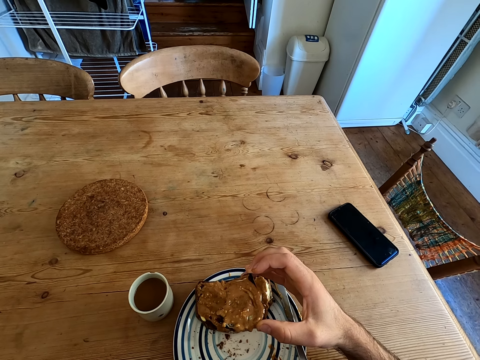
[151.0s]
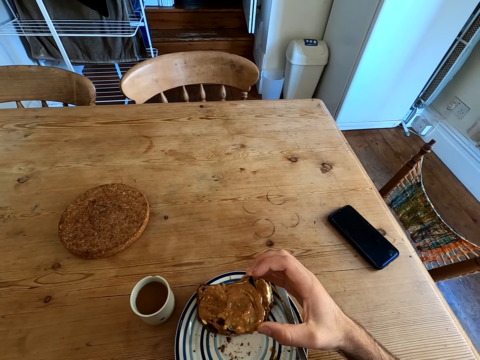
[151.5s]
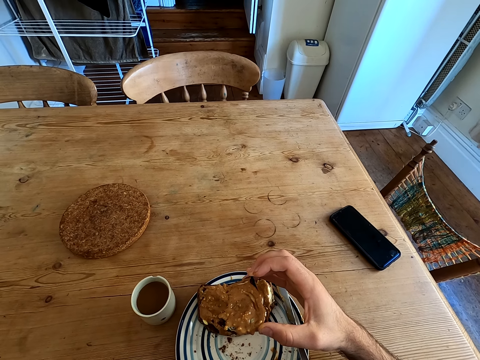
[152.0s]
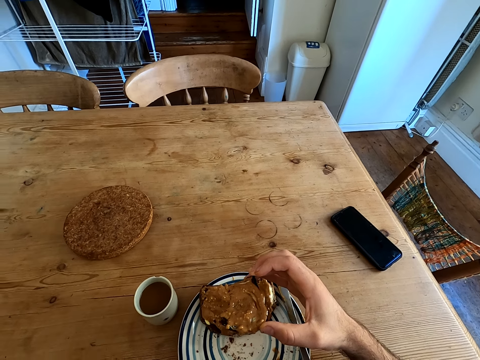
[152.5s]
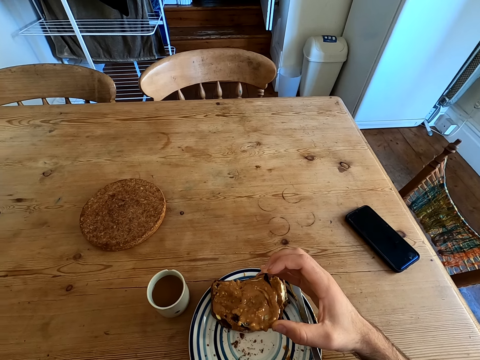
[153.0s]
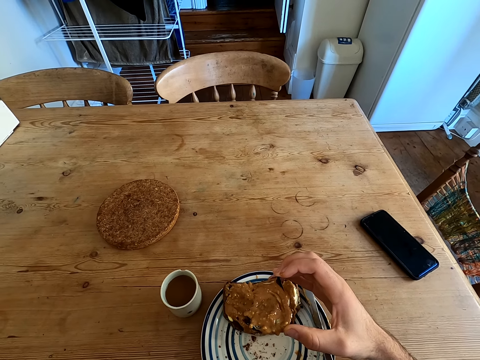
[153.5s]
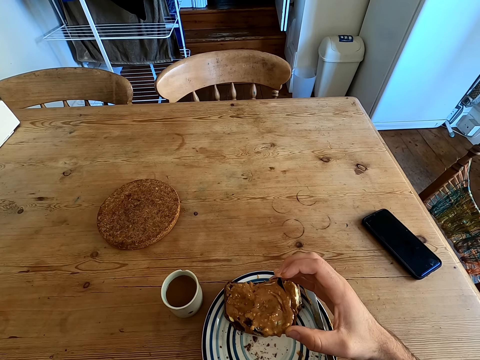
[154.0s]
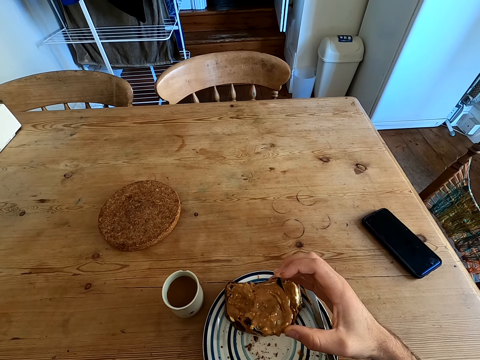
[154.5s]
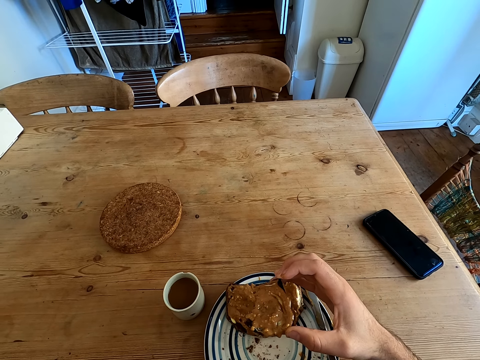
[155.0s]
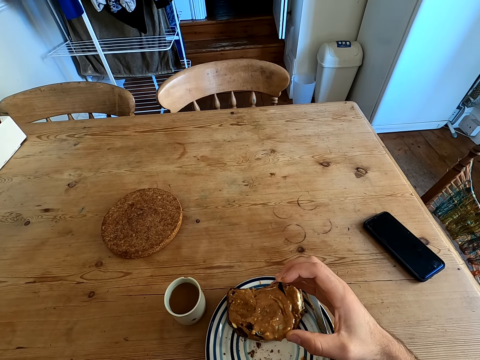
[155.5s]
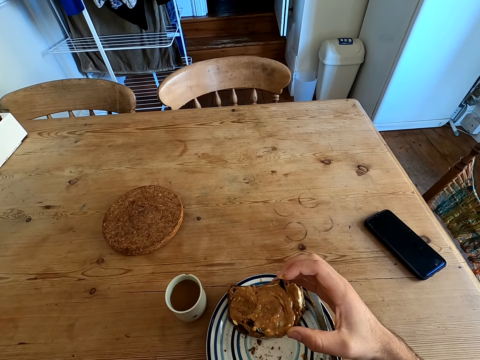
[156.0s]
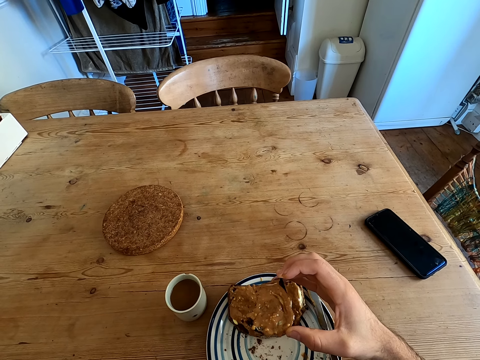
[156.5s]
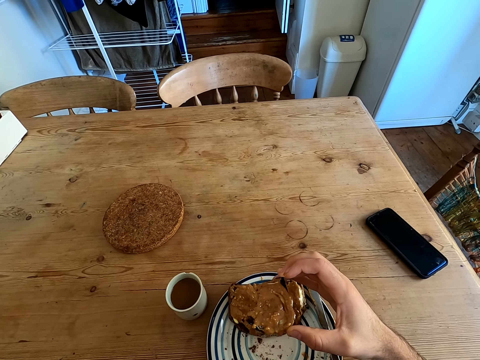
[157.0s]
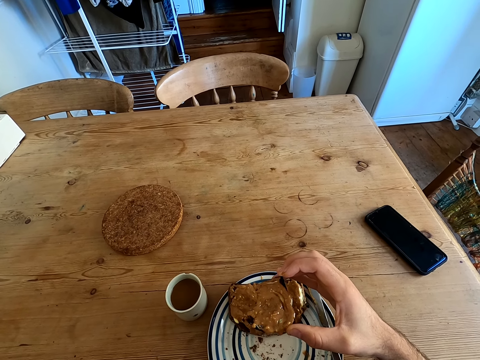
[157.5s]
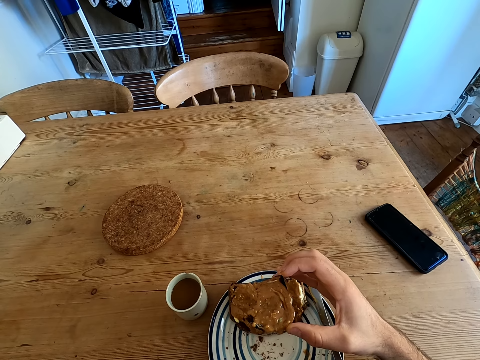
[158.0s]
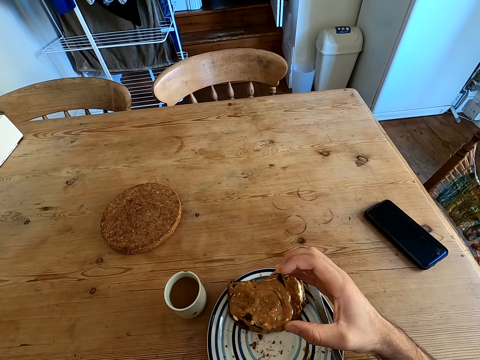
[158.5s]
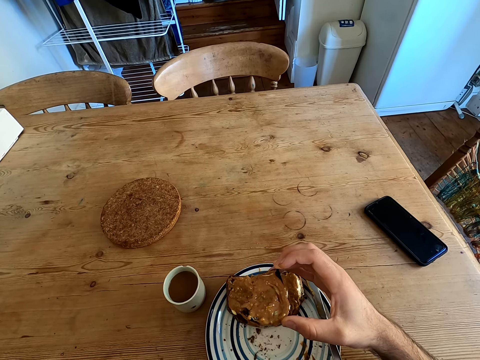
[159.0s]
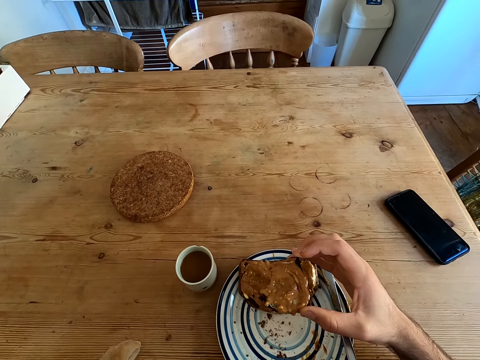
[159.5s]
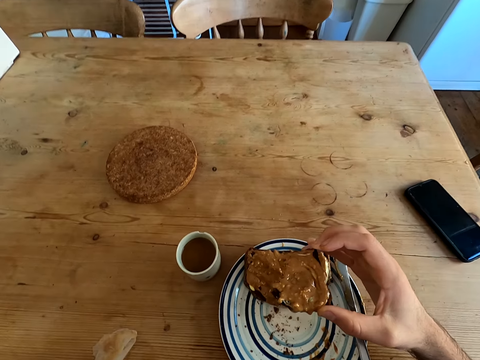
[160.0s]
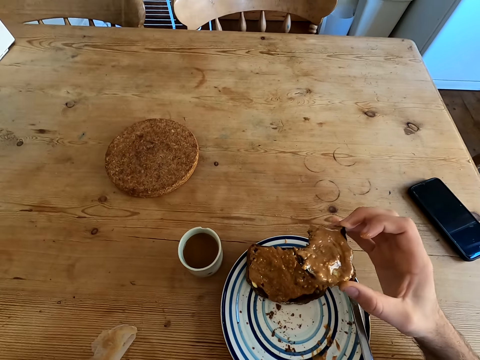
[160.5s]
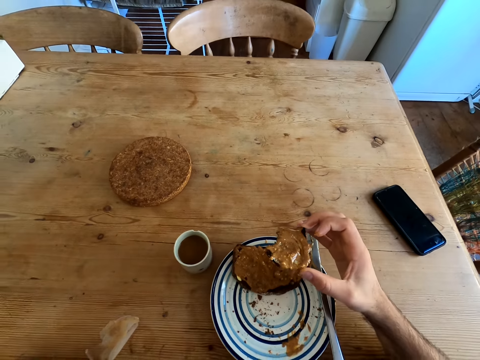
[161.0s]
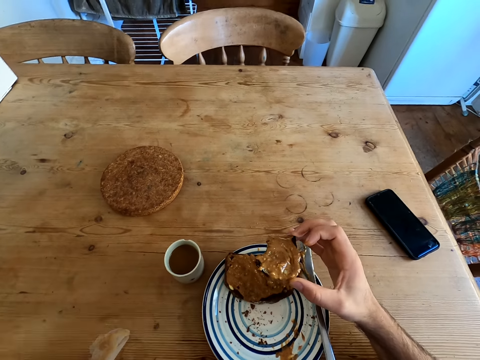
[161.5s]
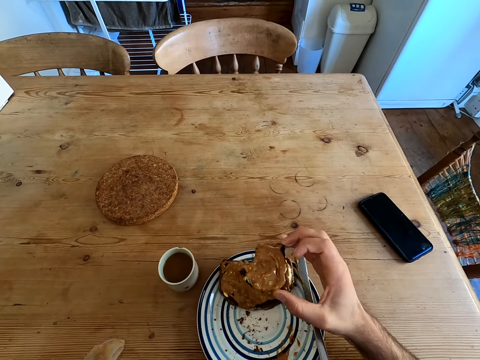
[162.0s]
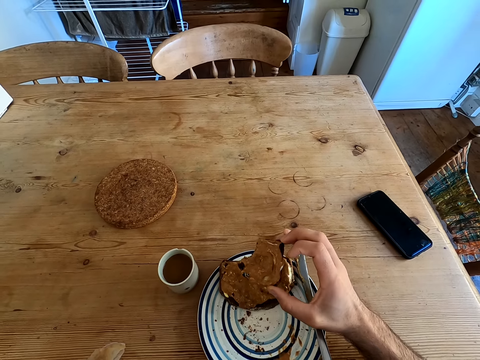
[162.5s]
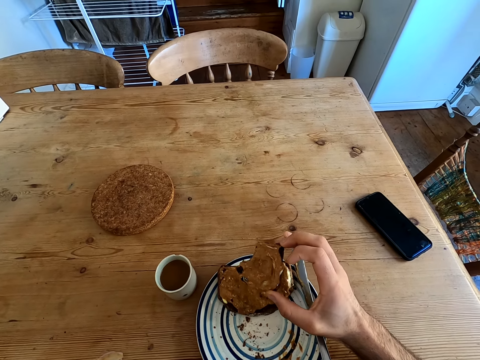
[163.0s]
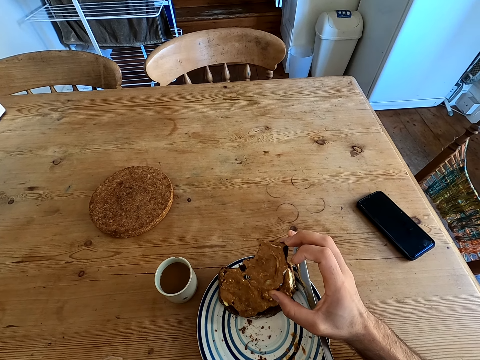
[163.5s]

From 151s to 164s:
The camera wearer talks to a woman. The woman laughs to the camera wearer and talks to the camera wearer. The camera wearer talks to the woman. They talk to the woman again.

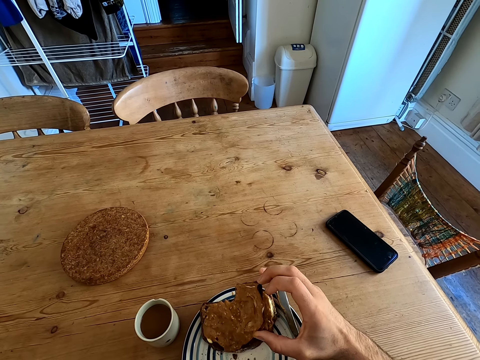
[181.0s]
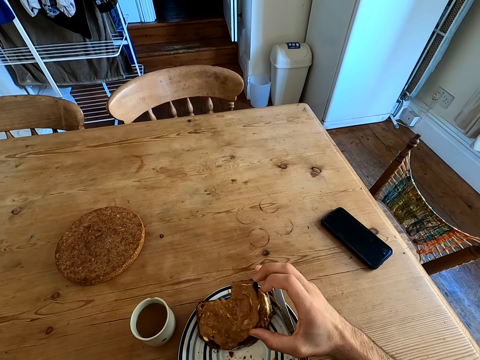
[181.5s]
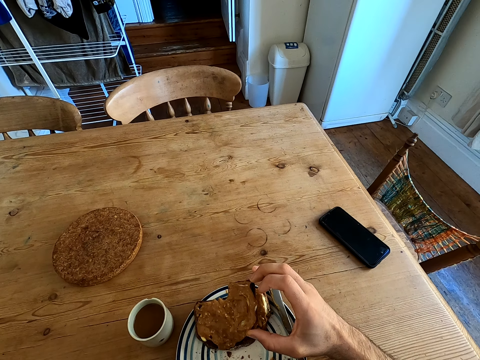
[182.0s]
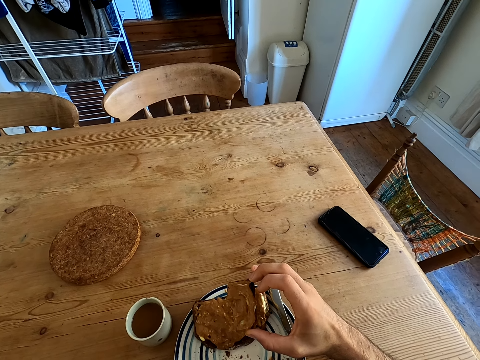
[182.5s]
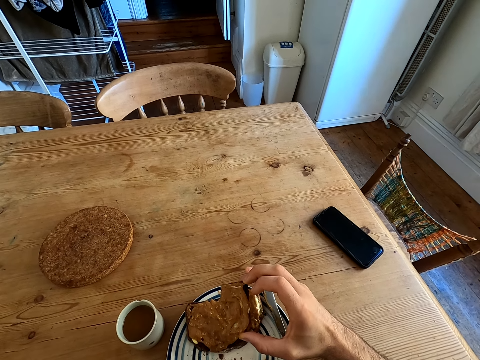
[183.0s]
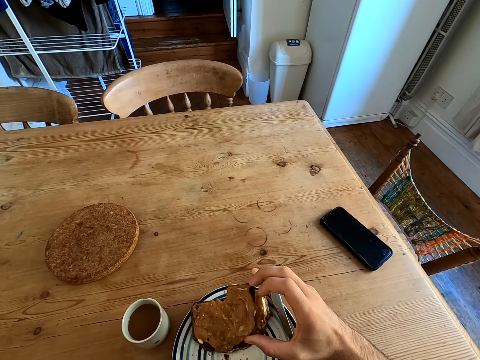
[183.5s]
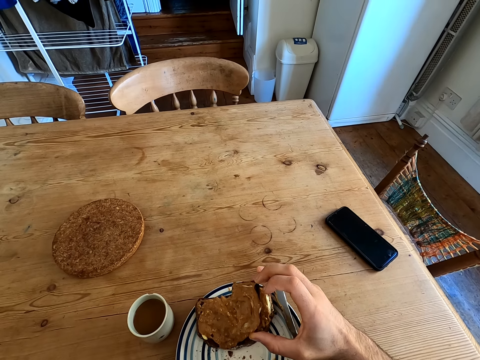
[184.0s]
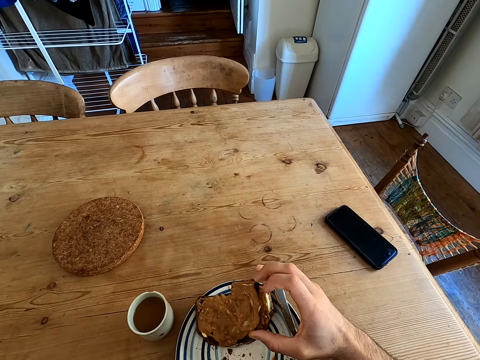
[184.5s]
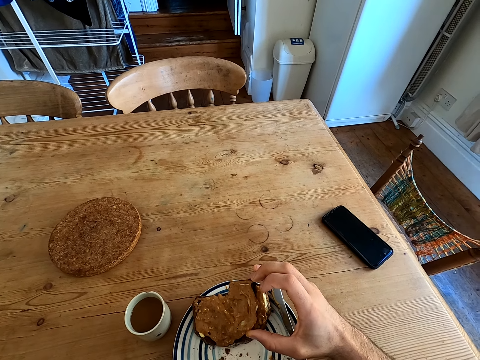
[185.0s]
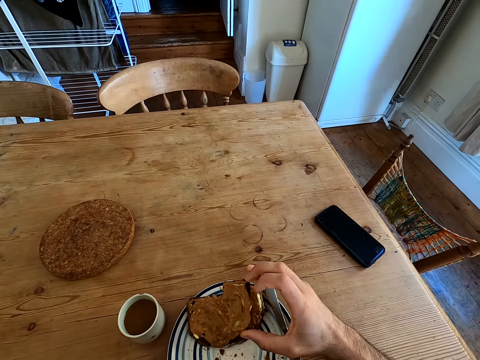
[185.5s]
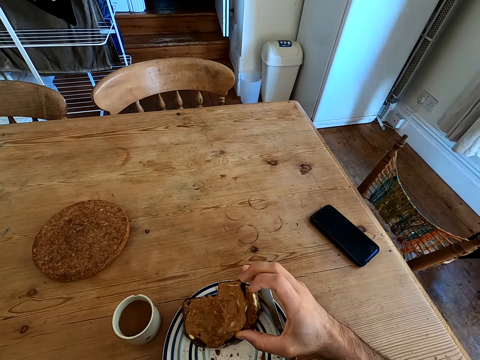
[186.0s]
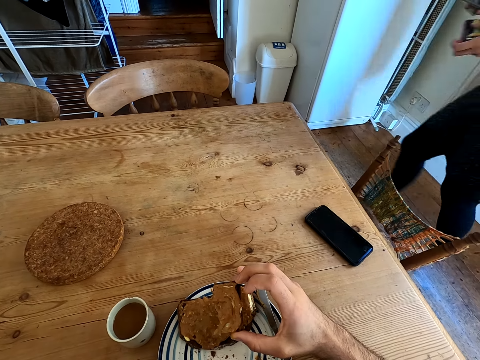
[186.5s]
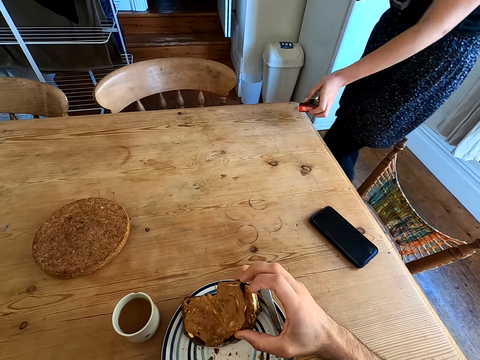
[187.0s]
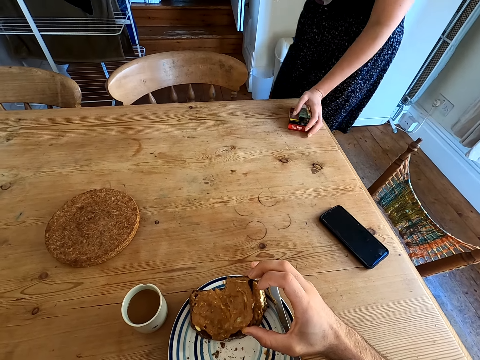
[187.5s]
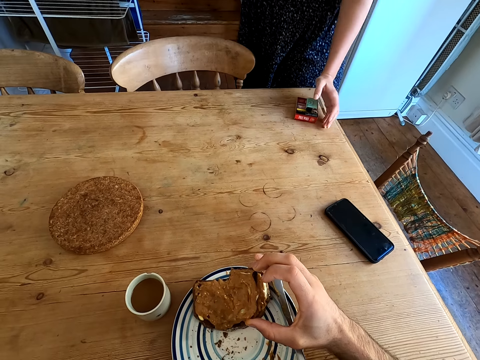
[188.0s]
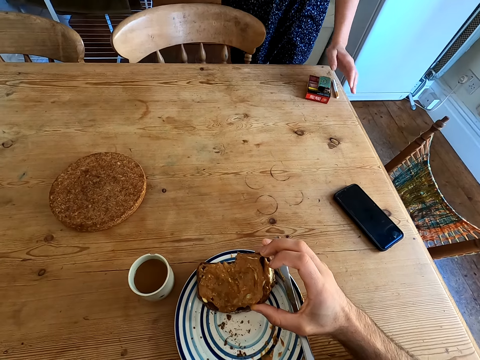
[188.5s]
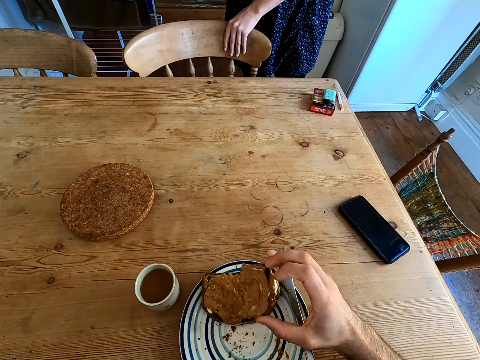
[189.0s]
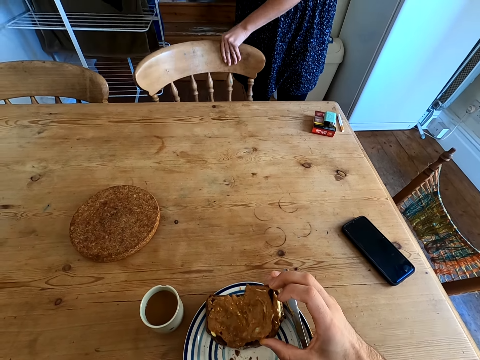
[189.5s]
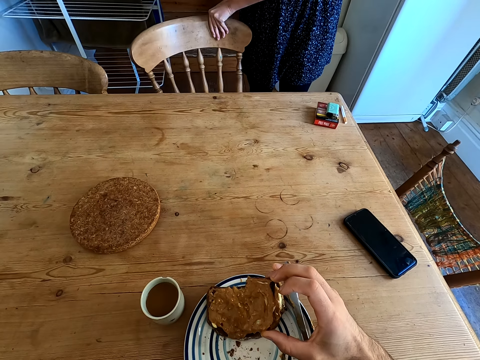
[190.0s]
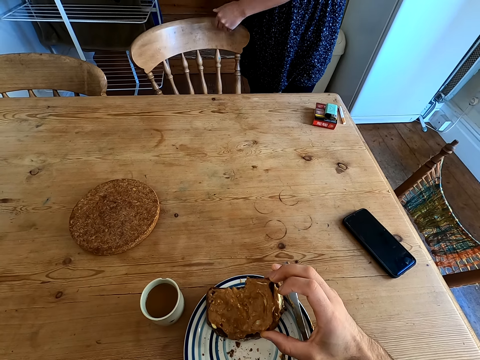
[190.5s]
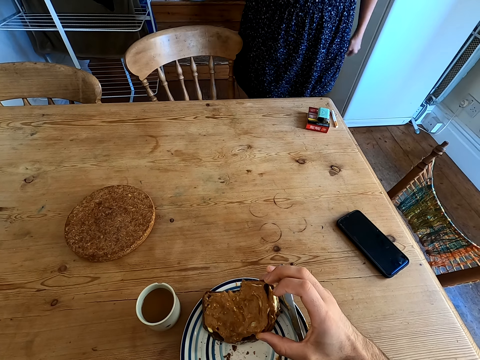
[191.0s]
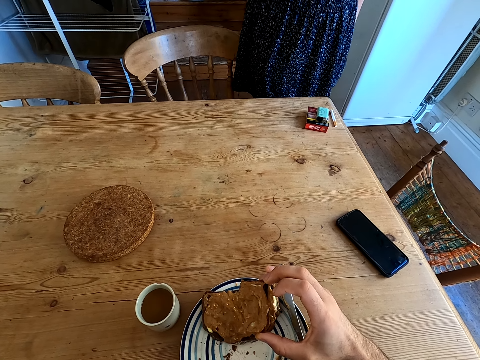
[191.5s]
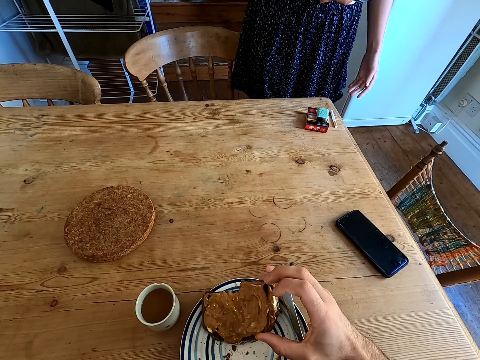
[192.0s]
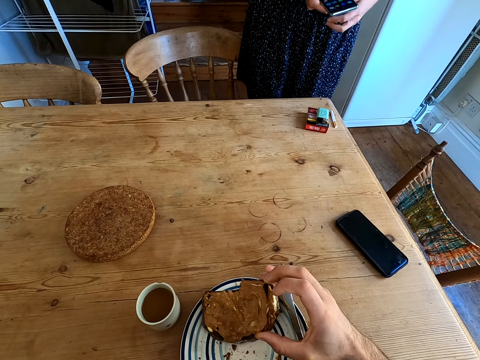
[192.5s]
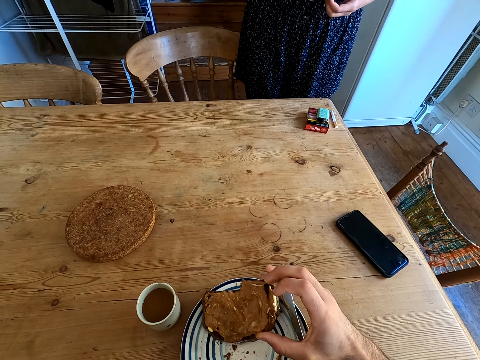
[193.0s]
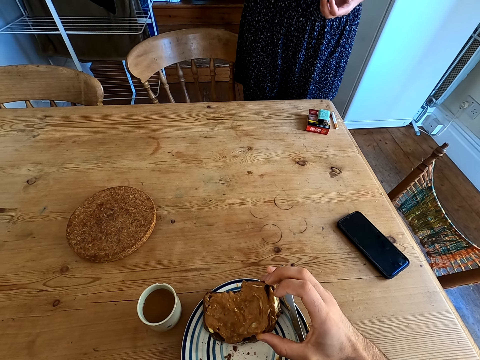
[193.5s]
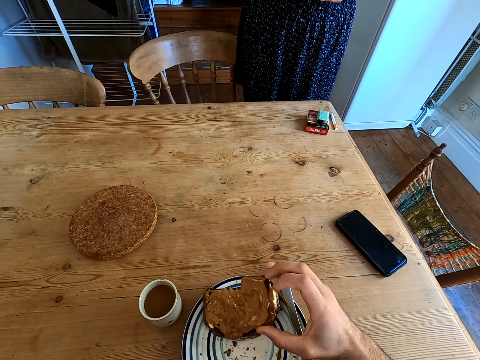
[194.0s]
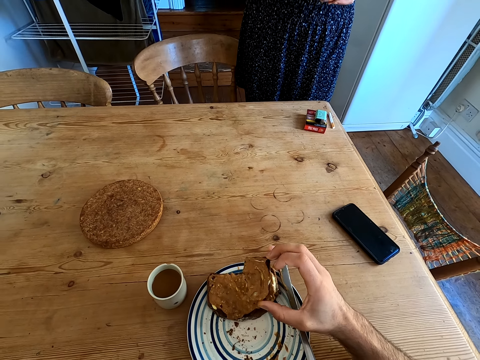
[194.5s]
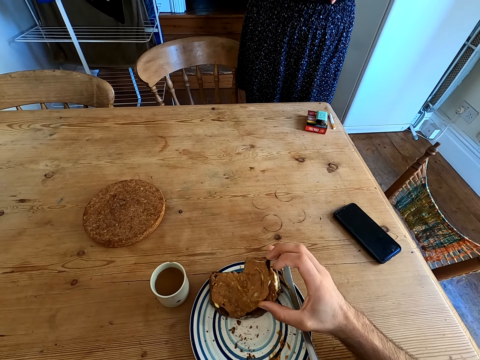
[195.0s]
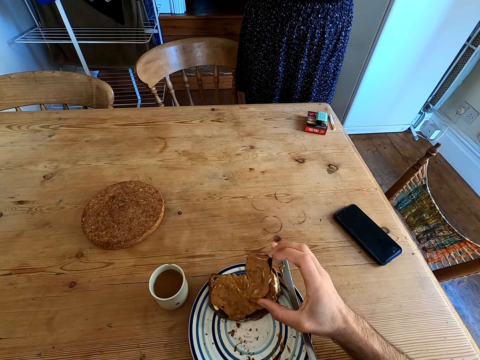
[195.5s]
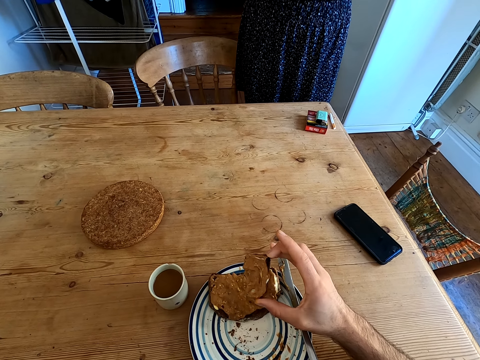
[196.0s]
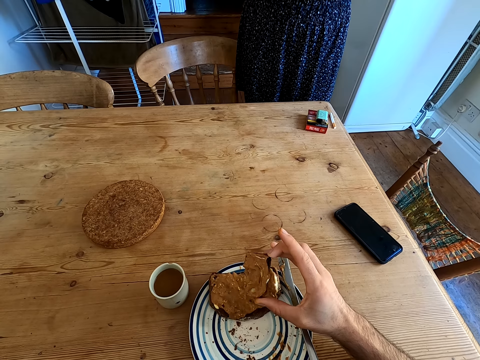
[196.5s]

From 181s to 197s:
The camera wearer talks to a woman. The woman responds to the camera wearer, moves around, puts a packet of cigarettes on the table, puts the cigarettes on the table and pulls a chair. The camera wearer talks to the woman. The woman responds to the camera wearer and holds a phone. The camera wearer talks to the woman.
